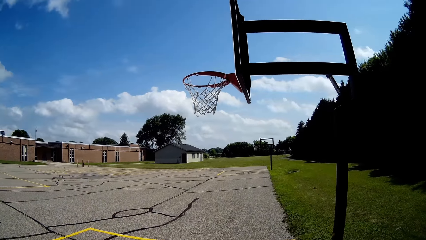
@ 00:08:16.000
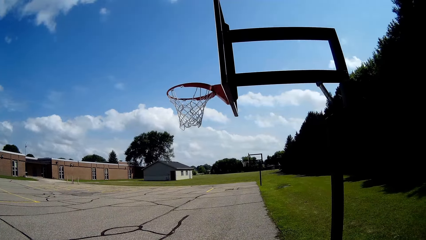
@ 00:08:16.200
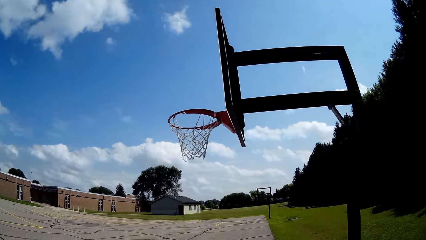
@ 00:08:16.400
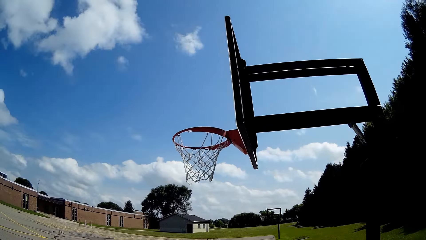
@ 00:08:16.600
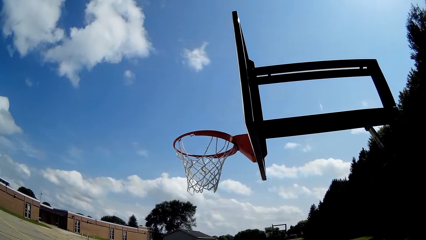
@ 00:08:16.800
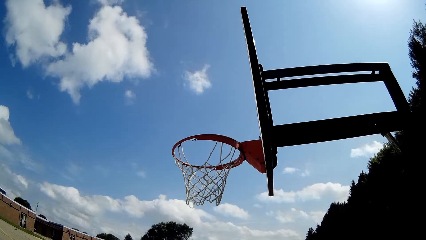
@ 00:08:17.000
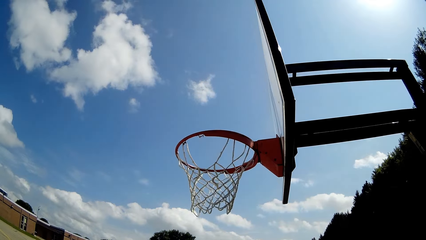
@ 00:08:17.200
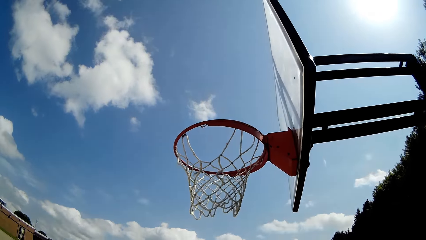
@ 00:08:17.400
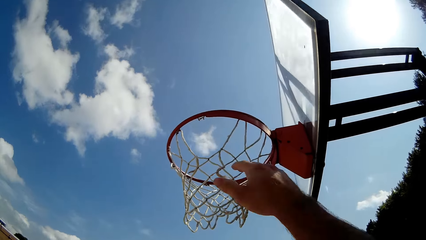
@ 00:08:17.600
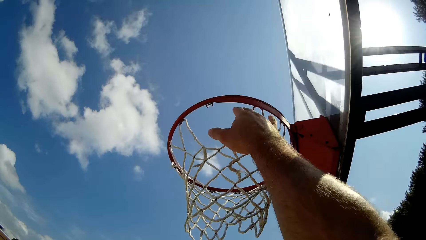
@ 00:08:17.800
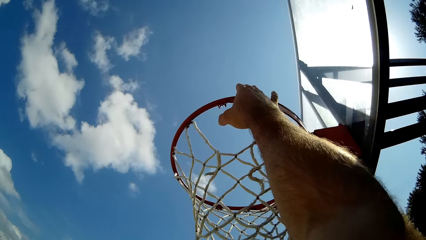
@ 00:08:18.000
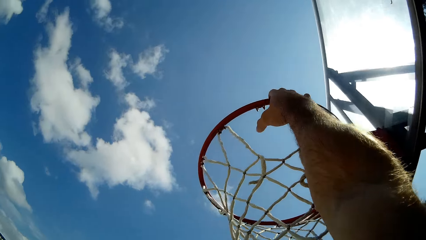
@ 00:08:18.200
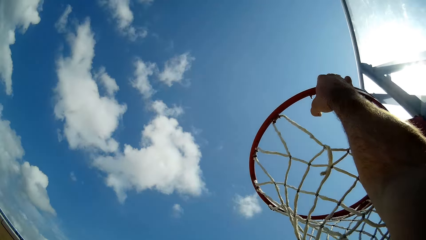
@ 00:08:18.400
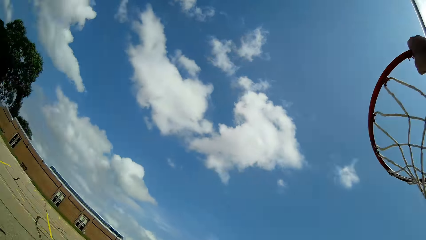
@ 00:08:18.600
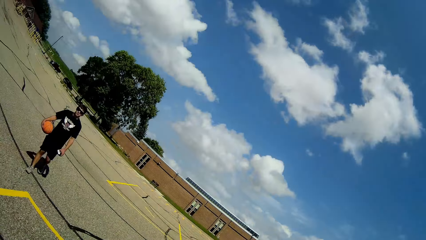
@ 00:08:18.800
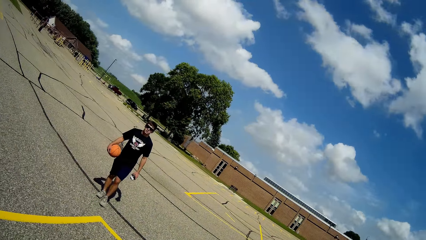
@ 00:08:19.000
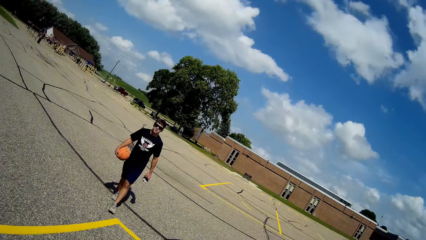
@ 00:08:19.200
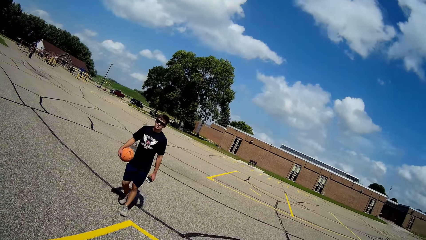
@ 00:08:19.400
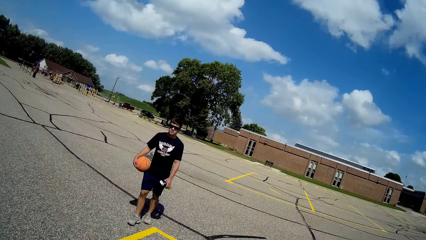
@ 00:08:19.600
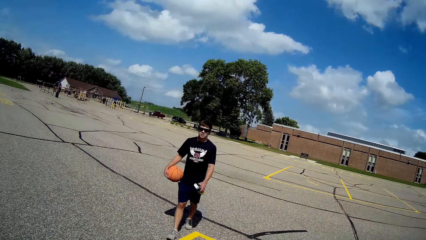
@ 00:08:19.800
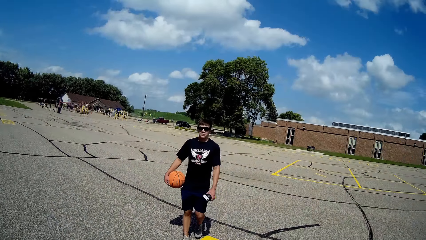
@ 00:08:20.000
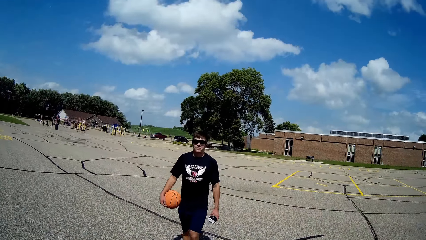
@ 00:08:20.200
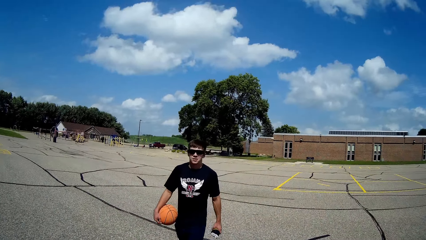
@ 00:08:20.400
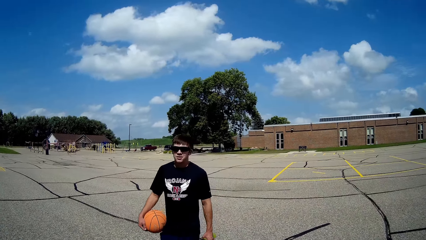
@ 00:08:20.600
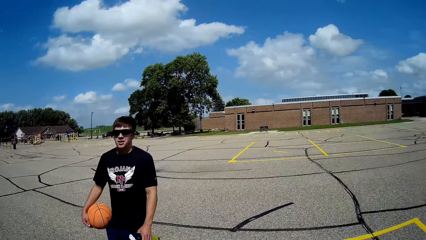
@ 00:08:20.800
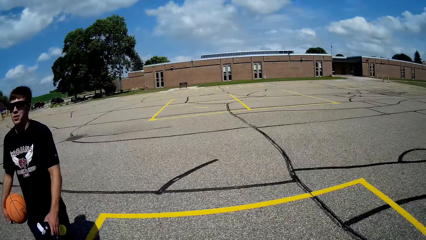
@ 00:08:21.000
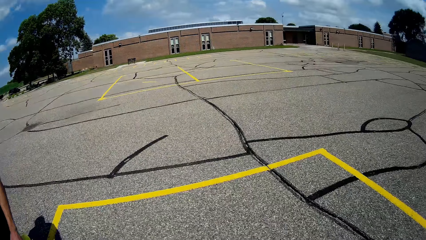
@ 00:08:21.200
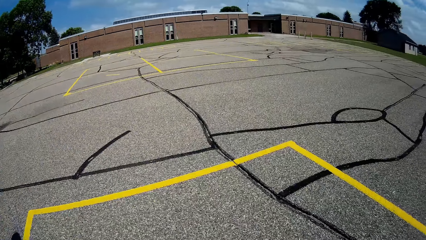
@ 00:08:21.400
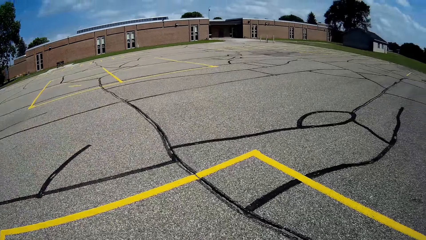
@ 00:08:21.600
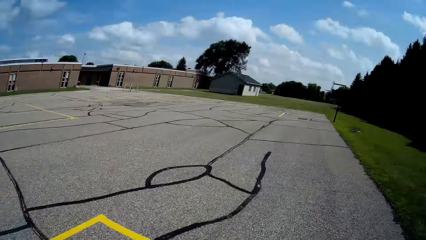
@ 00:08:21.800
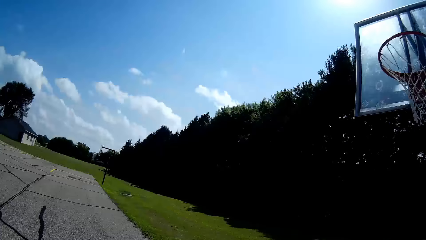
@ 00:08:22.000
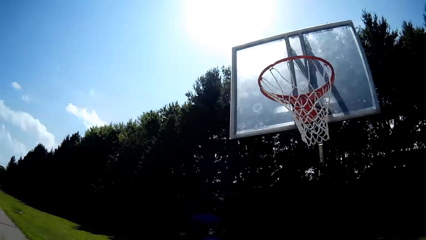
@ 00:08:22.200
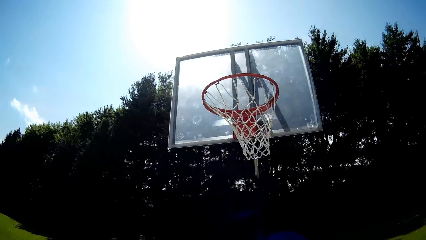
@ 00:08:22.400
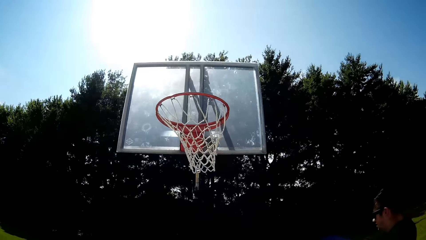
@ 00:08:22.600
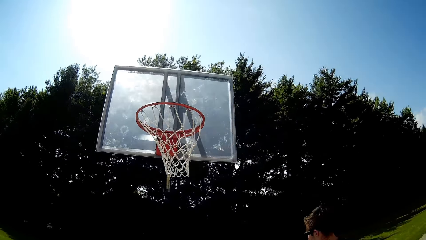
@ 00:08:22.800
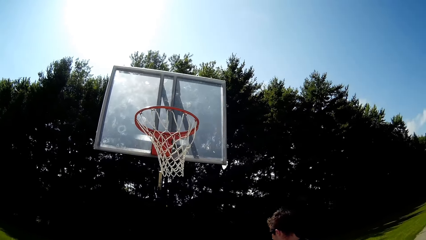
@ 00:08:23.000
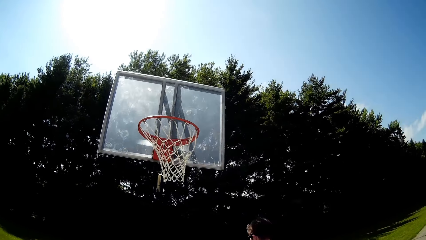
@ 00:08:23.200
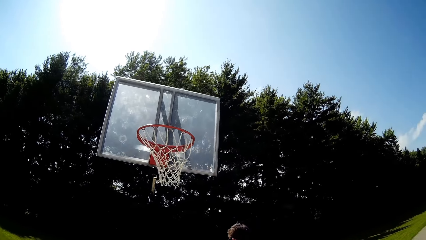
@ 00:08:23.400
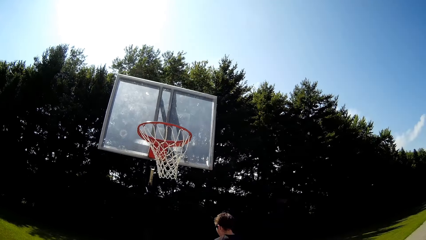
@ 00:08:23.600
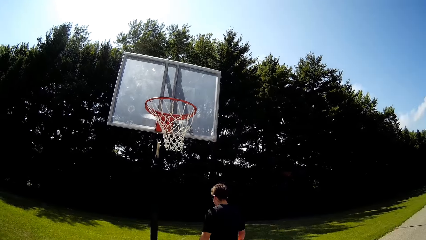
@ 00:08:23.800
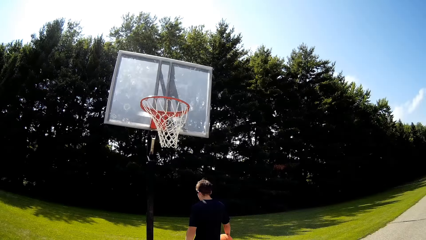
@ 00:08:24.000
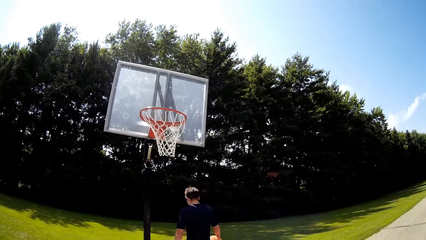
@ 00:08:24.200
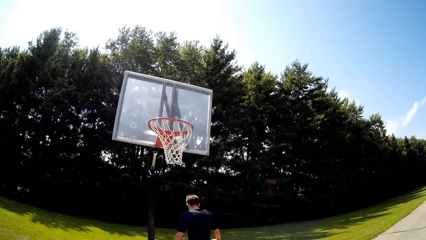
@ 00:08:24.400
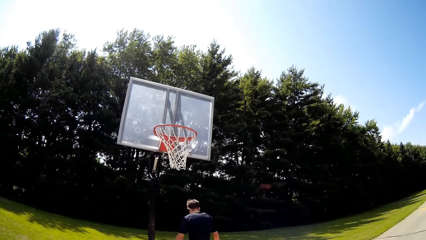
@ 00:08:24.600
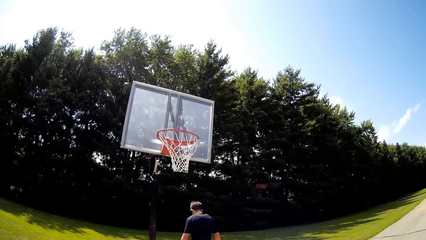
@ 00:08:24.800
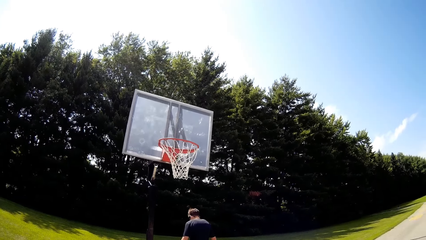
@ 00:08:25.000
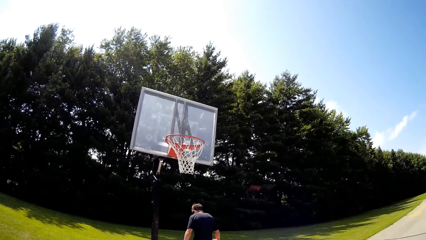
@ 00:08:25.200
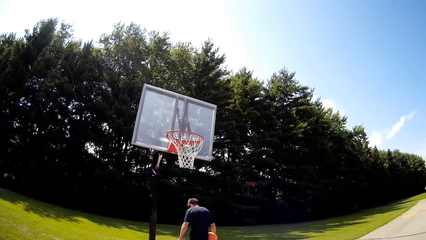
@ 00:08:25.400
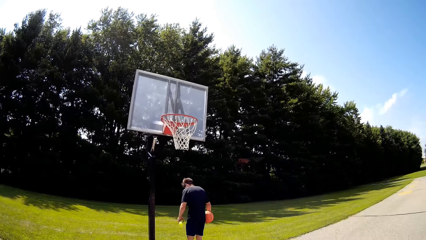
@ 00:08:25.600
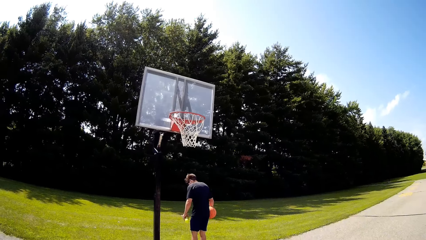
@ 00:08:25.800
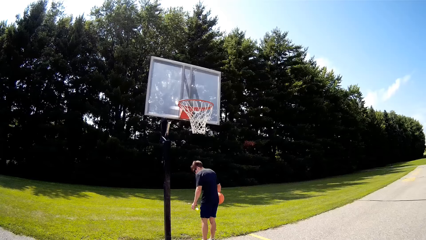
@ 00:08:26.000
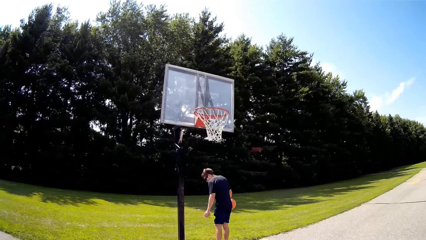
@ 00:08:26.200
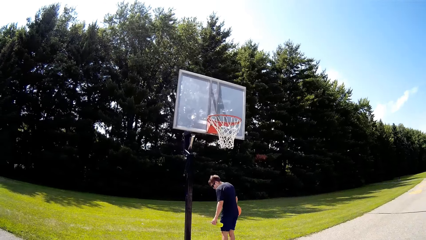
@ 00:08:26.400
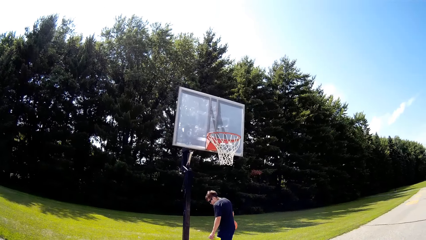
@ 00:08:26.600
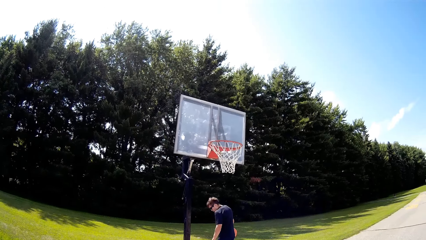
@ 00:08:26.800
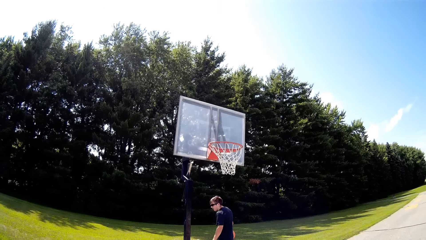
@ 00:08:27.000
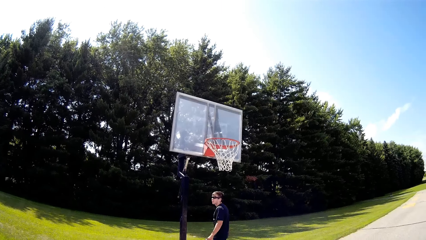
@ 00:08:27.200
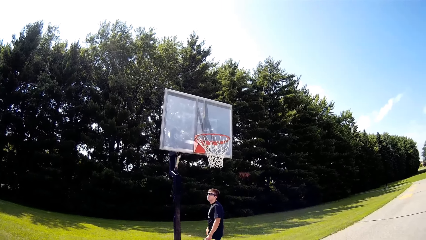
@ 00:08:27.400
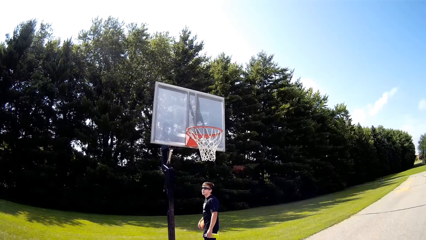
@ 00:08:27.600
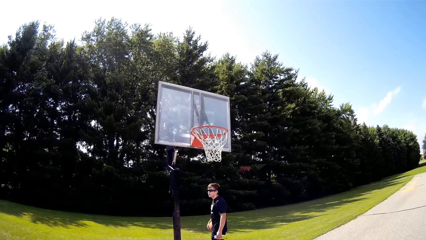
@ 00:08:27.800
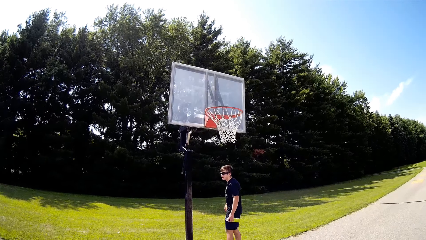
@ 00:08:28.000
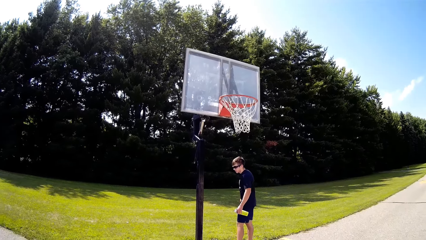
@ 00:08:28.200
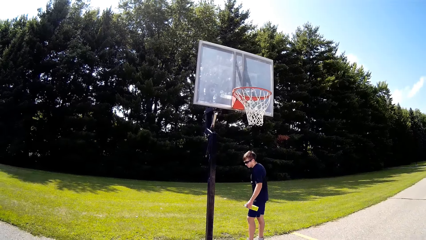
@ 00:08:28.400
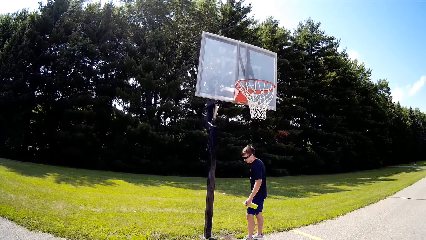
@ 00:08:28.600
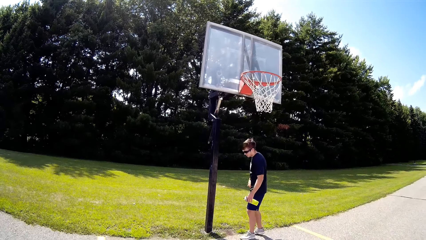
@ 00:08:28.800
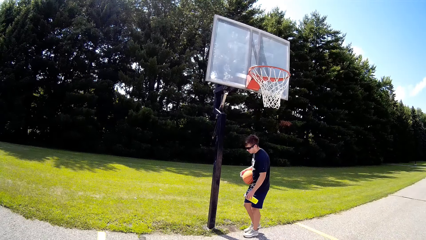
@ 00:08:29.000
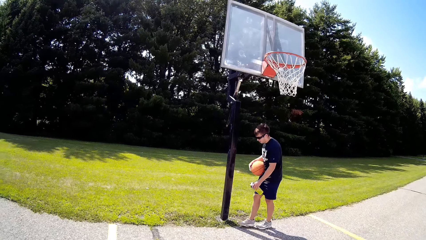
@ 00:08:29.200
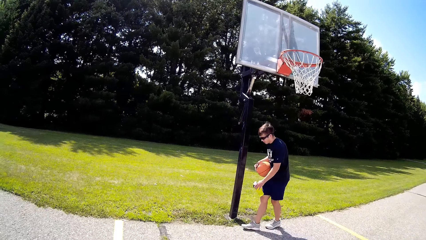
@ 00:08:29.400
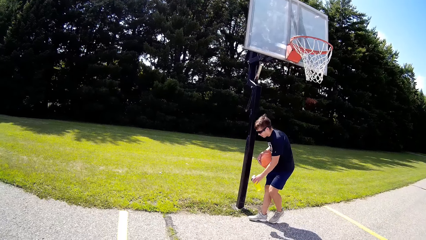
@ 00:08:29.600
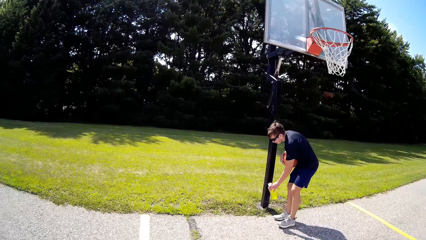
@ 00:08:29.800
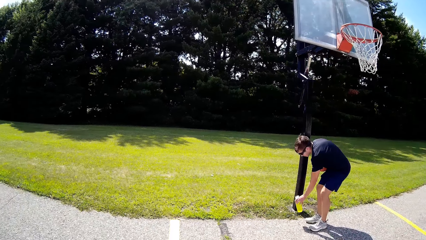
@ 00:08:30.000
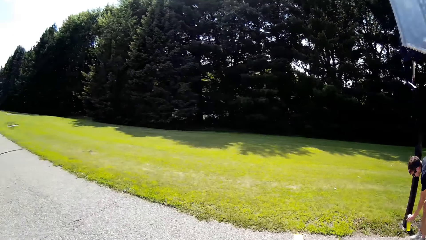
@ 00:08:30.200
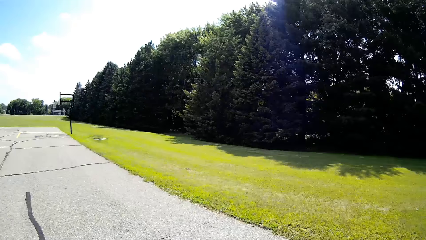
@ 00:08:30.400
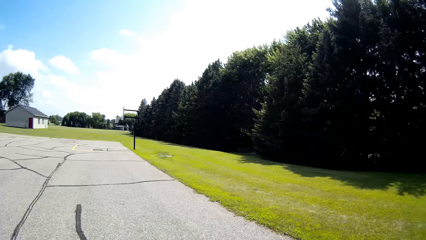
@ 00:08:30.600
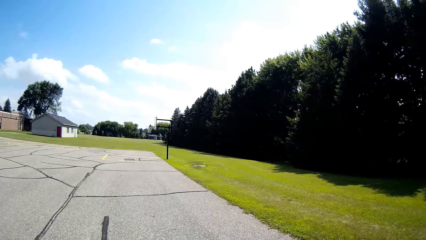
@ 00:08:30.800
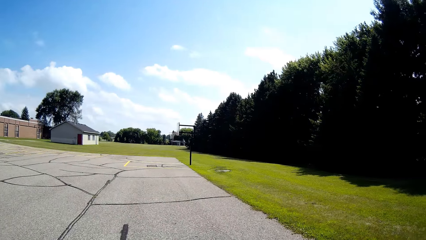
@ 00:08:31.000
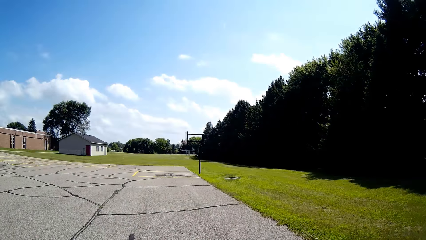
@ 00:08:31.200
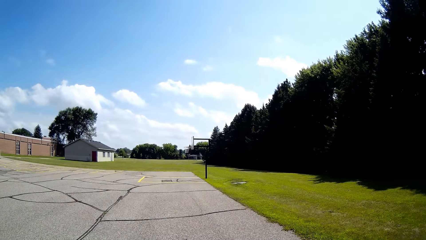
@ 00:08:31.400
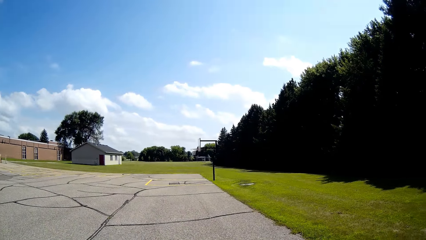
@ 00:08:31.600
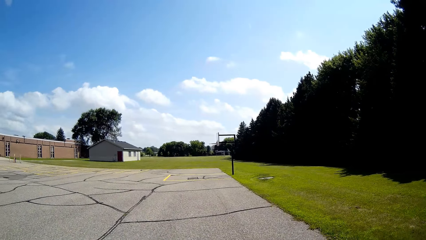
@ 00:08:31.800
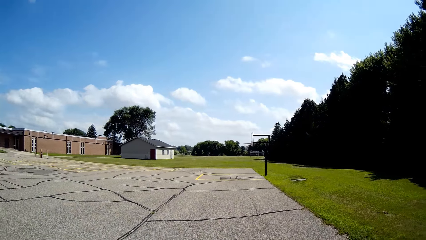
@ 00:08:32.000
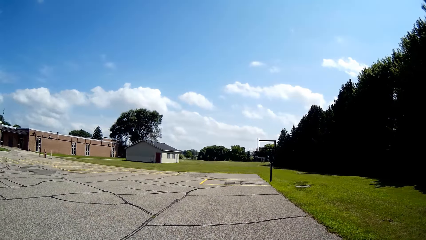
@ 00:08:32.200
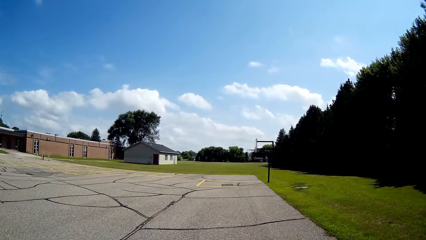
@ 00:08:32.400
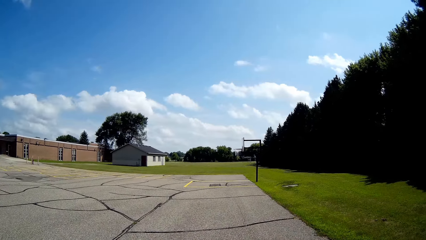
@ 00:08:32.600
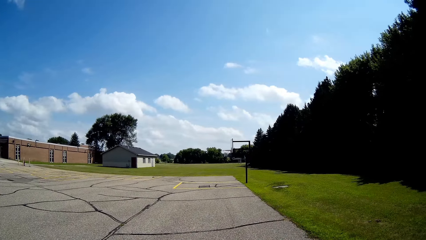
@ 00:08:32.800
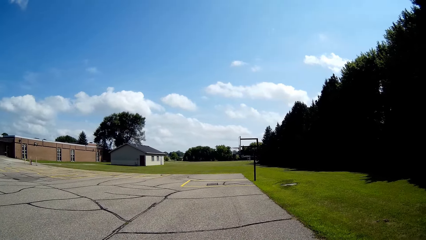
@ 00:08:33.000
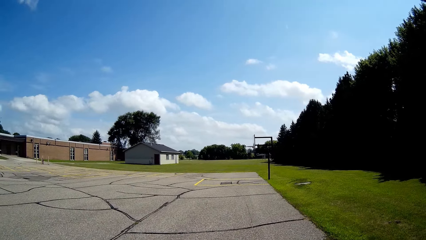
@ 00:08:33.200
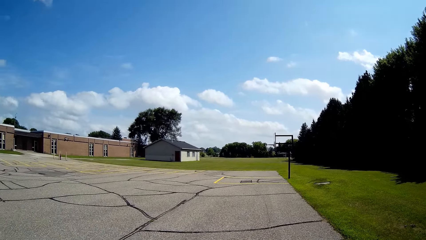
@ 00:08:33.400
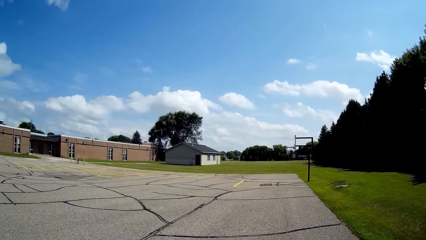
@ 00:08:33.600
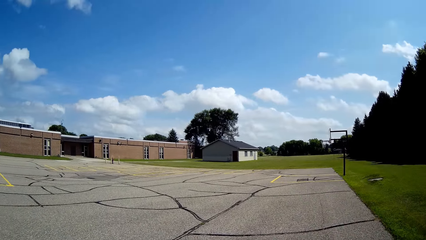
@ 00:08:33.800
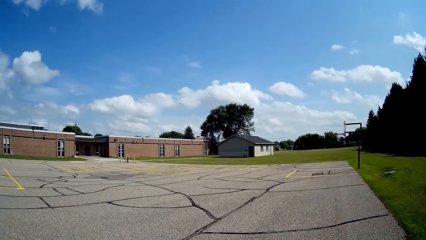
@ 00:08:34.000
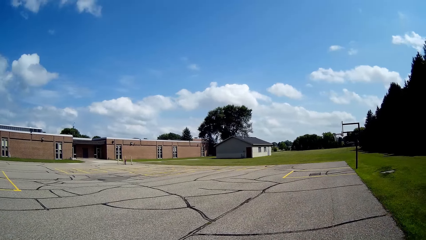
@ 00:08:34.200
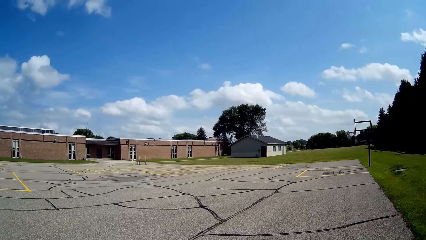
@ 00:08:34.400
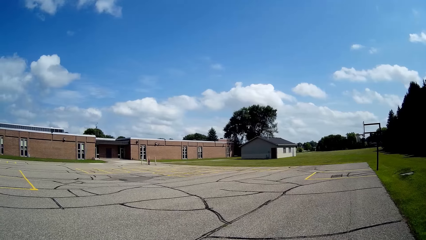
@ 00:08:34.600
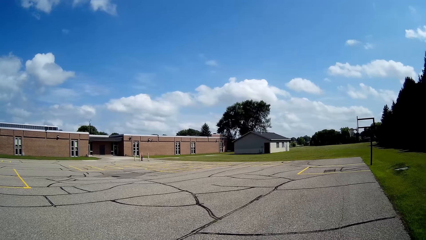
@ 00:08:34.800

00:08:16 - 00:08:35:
The camera wearer walks around the compound. They catch the rim of a basketball pole. They touch the basketball hoop. A man walks around the compound. The camera wearer converses. The man interacts with the camera wearer. The man walks around the compound. The man places the water bottle on the ground. The camera wearer looks around and turns around the pitch.
